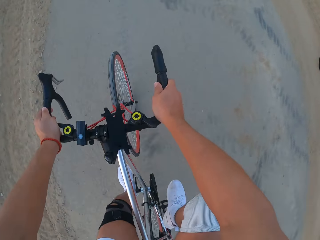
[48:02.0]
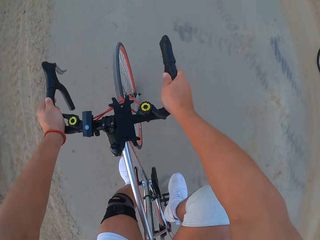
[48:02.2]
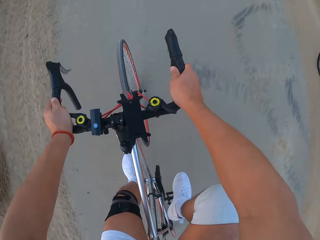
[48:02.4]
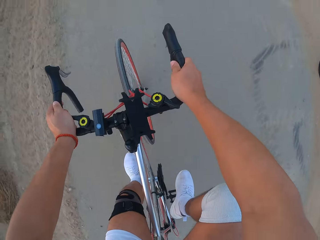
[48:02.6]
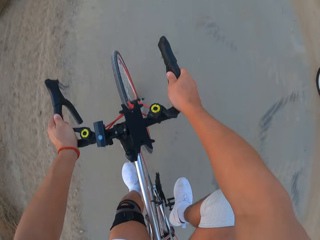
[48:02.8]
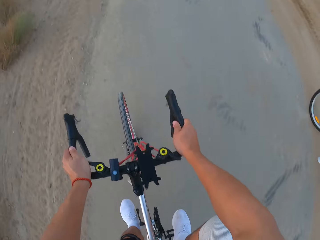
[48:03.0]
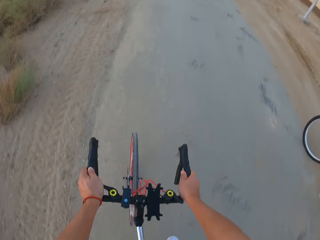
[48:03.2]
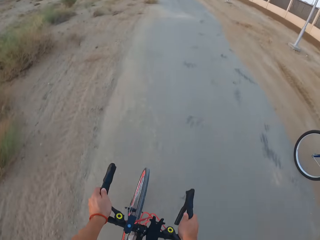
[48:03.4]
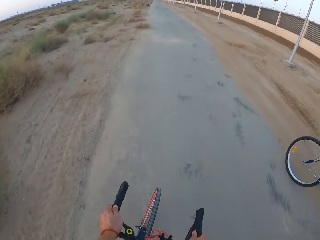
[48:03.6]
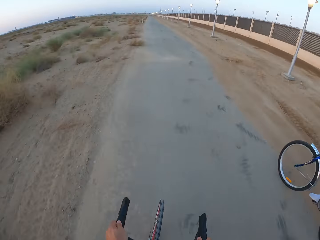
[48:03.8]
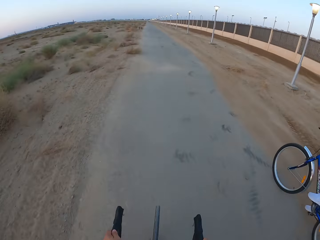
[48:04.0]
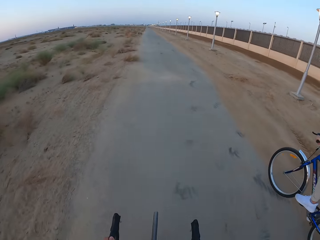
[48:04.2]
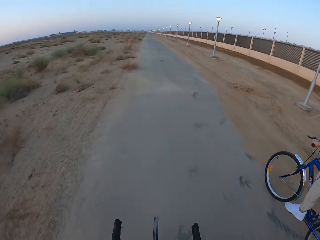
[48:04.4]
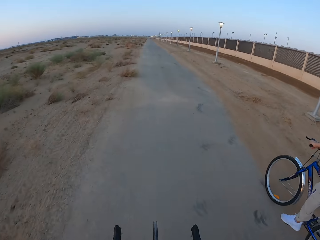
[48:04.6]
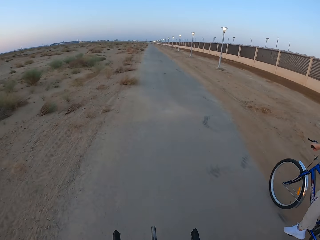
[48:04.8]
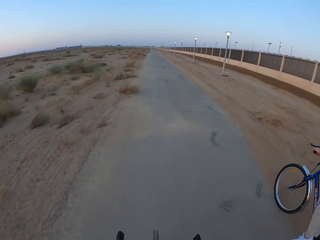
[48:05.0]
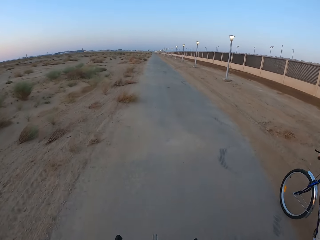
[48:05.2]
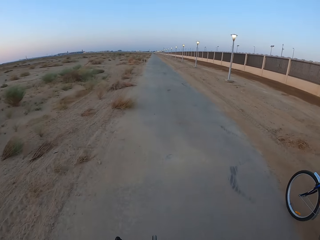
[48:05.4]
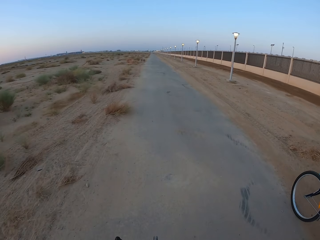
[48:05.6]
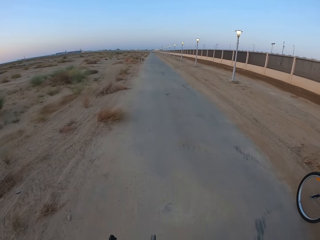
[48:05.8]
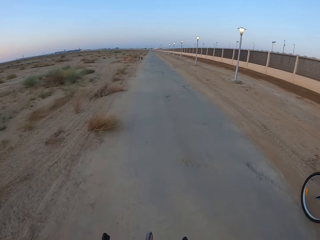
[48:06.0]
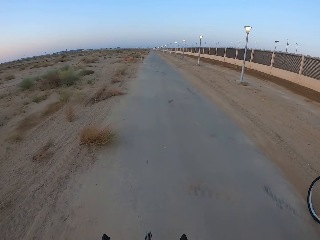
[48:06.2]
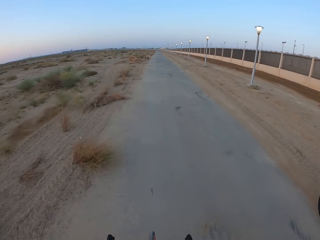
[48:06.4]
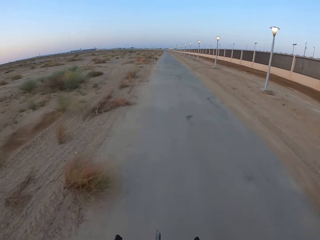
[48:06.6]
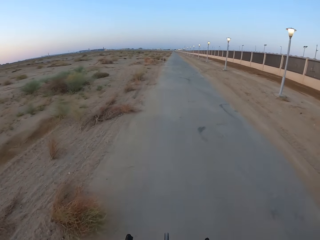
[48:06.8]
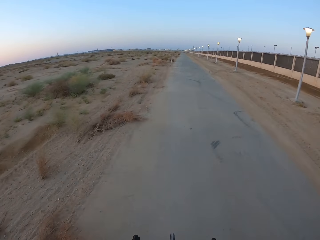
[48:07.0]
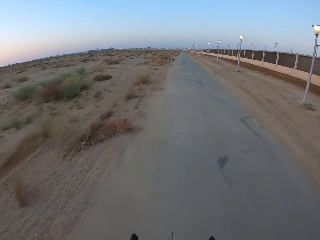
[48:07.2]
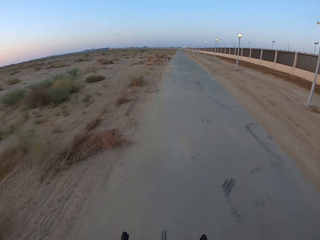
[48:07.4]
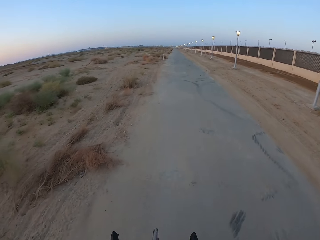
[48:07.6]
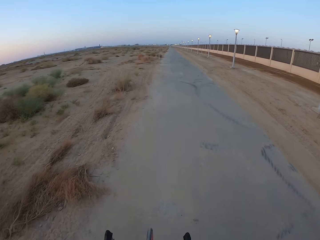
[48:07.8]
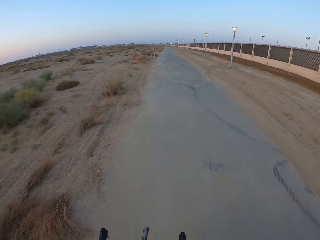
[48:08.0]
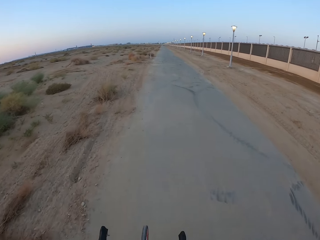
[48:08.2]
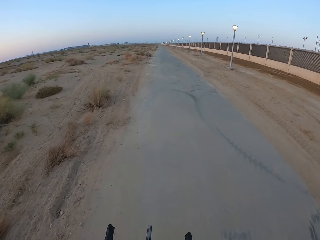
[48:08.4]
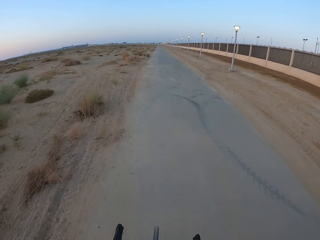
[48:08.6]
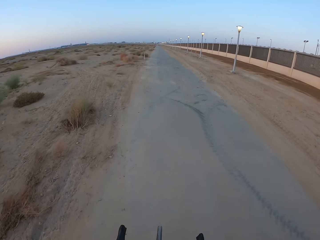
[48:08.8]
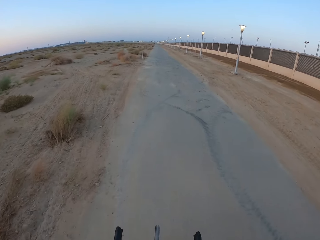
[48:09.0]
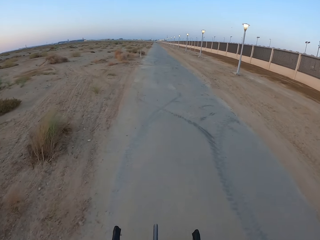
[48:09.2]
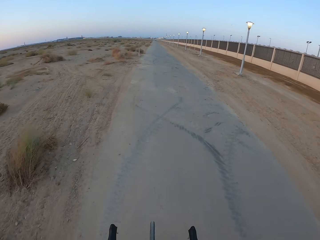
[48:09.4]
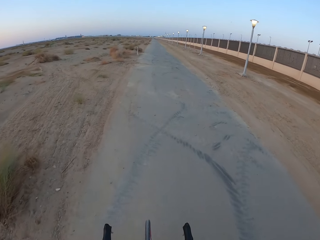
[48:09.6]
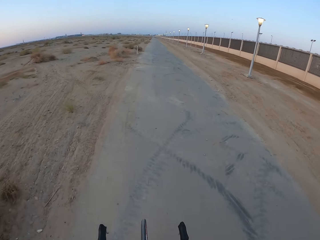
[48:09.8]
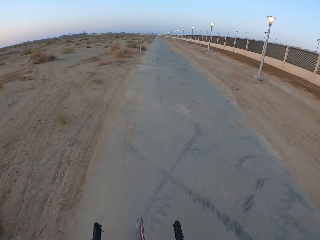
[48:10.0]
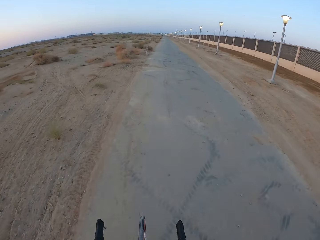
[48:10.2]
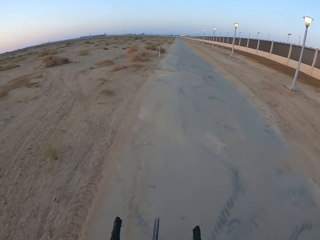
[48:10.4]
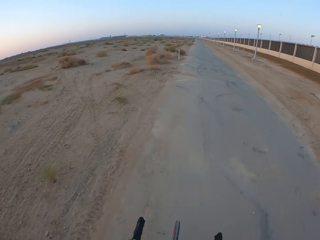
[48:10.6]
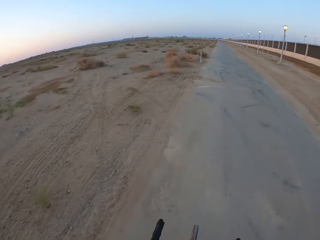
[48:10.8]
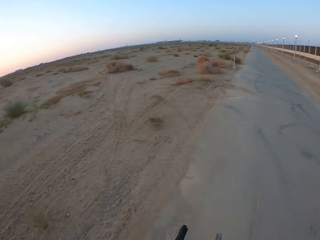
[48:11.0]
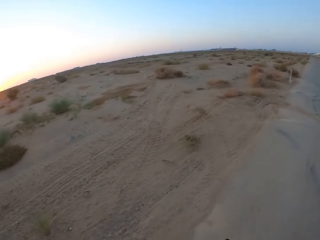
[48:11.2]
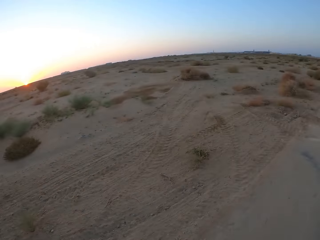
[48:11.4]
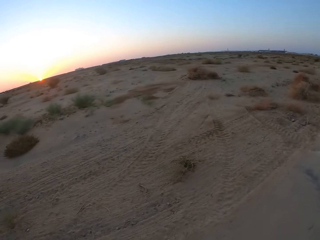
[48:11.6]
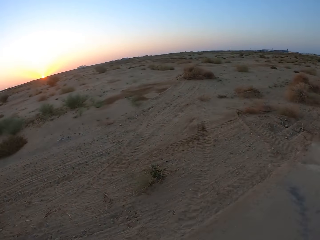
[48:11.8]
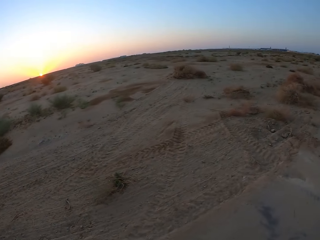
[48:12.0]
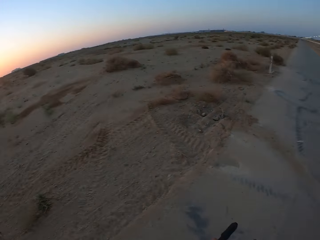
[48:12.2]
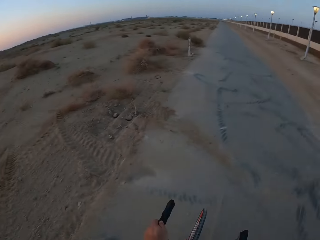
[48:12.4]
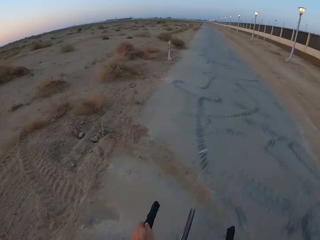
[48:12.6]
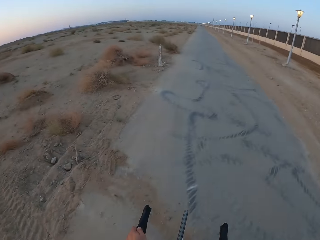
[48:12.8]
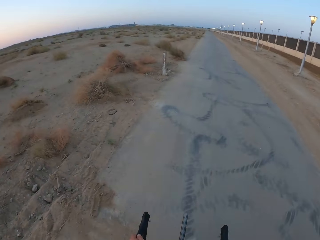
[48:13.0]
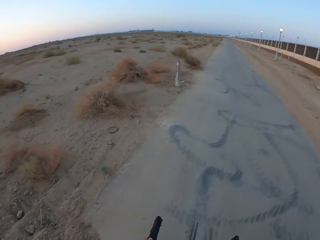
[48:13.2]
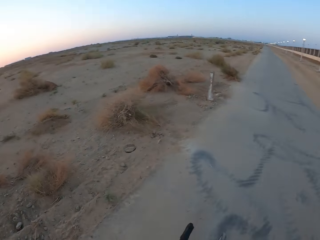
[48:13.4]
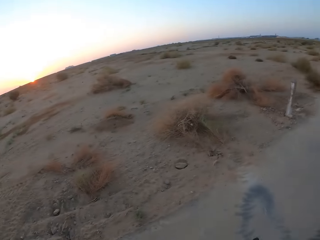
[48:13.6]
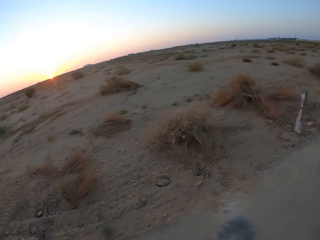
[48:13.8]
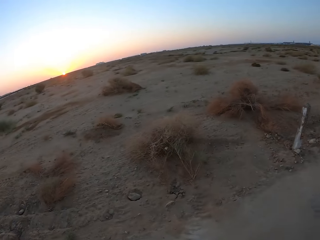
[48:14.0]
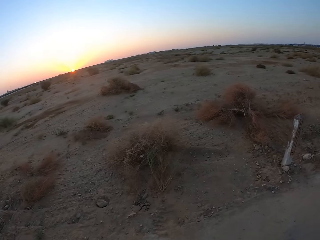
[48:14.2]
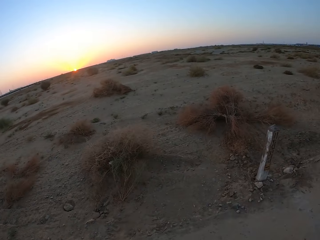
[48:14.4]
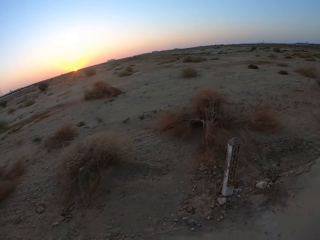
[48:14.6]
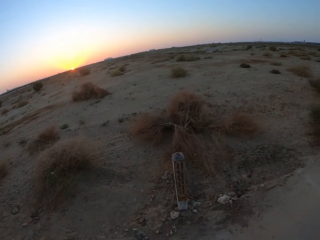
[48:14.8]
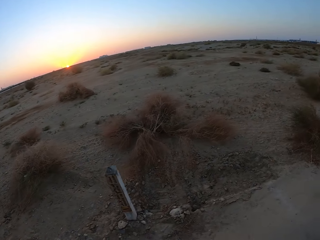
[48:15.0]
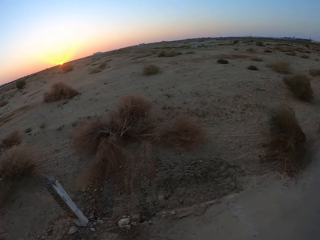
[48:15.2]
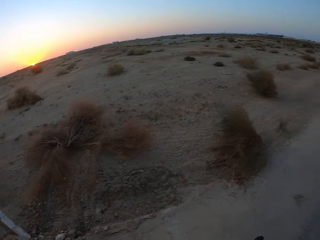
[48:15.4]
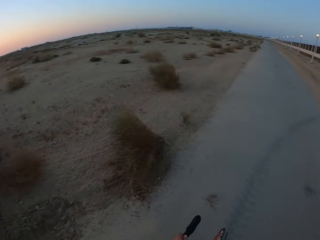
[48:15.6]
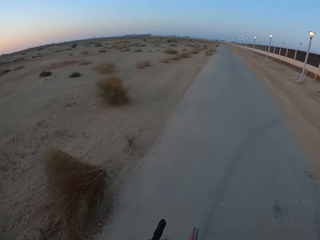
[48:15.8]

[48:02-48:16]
A man rides the bicycle. The camera wearer rides the bicycle. They look around. They ride the bicycle.

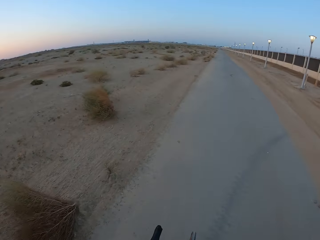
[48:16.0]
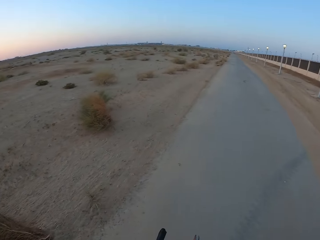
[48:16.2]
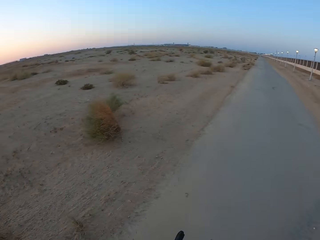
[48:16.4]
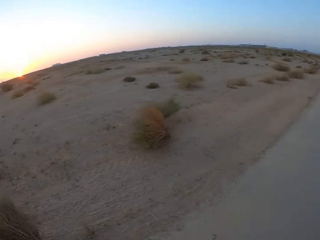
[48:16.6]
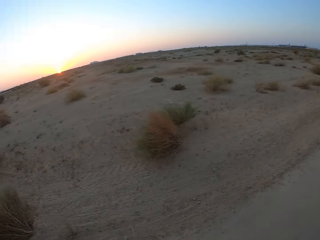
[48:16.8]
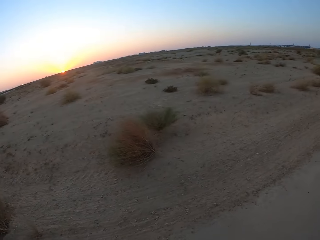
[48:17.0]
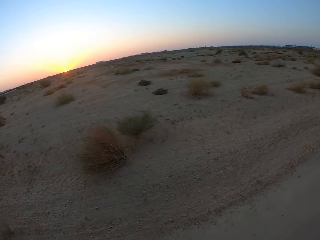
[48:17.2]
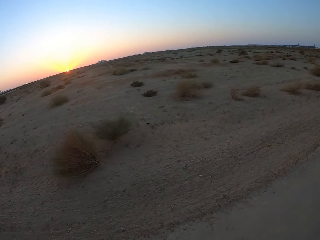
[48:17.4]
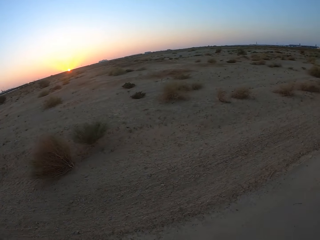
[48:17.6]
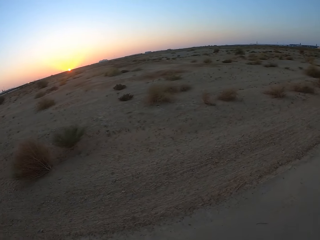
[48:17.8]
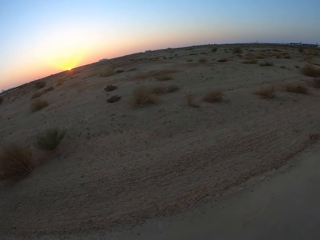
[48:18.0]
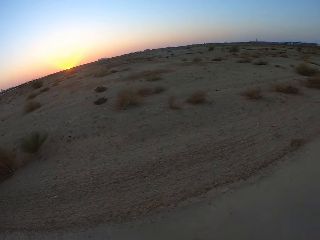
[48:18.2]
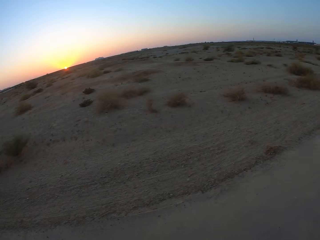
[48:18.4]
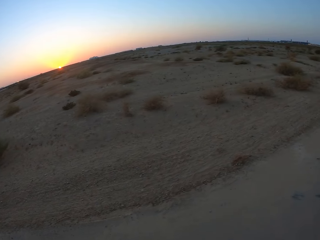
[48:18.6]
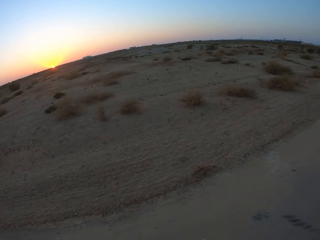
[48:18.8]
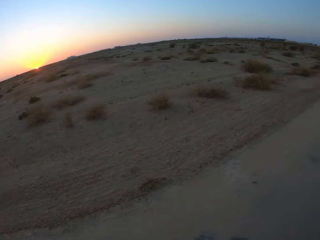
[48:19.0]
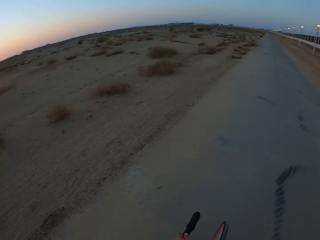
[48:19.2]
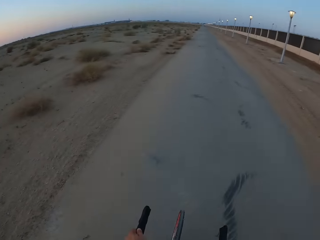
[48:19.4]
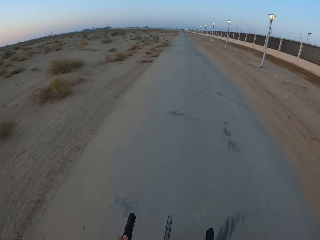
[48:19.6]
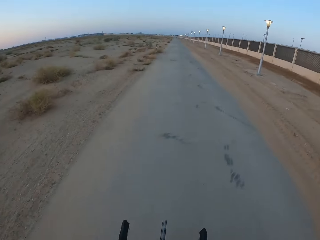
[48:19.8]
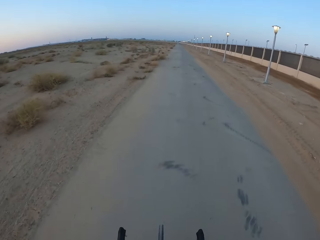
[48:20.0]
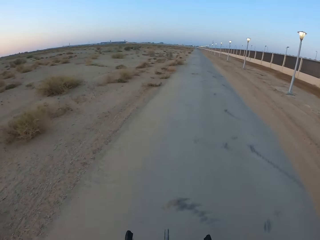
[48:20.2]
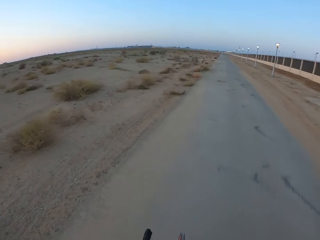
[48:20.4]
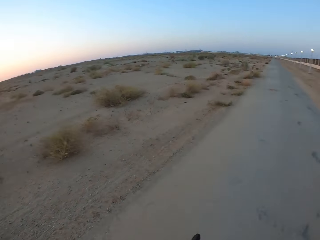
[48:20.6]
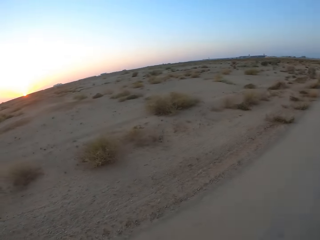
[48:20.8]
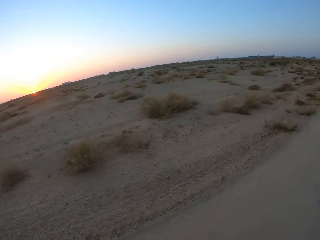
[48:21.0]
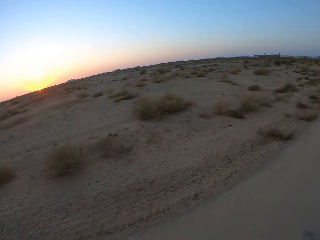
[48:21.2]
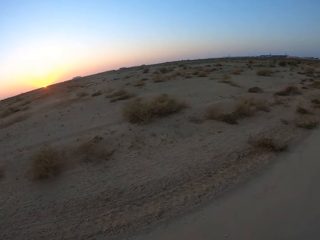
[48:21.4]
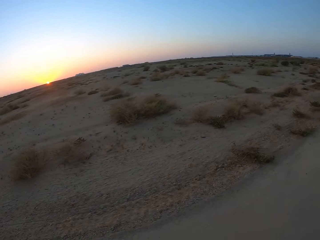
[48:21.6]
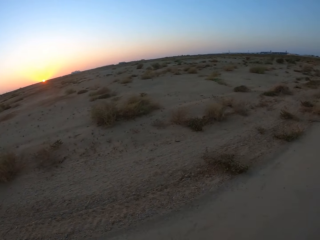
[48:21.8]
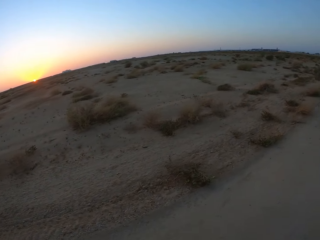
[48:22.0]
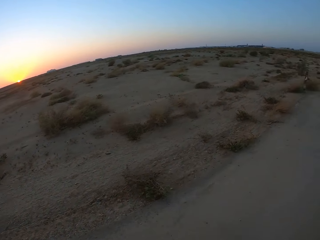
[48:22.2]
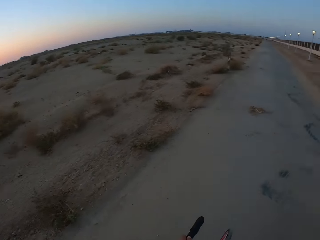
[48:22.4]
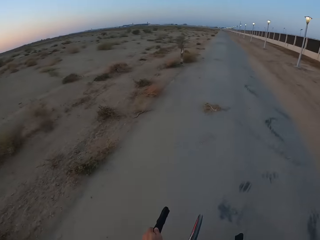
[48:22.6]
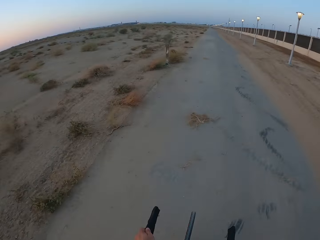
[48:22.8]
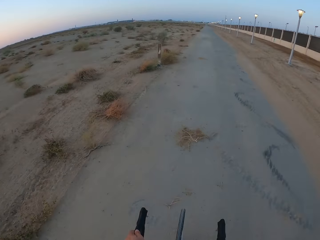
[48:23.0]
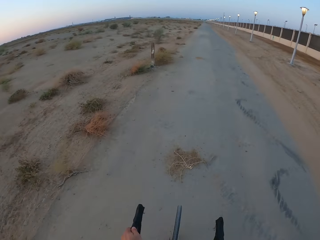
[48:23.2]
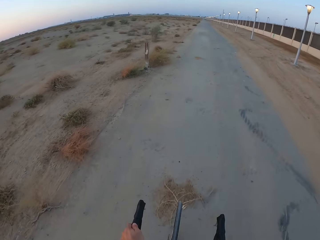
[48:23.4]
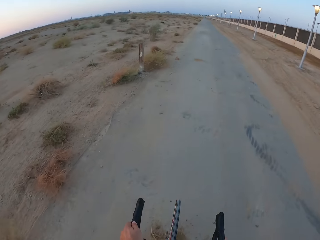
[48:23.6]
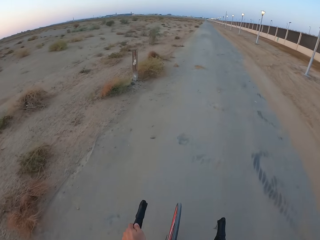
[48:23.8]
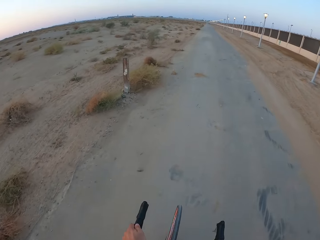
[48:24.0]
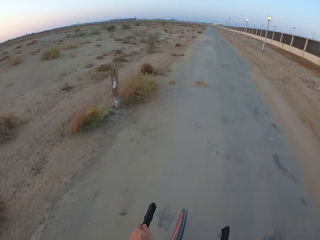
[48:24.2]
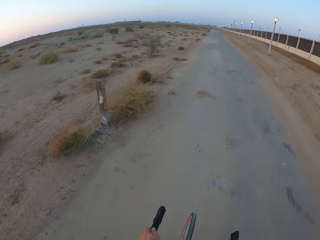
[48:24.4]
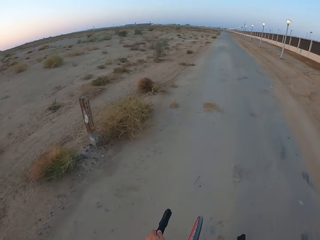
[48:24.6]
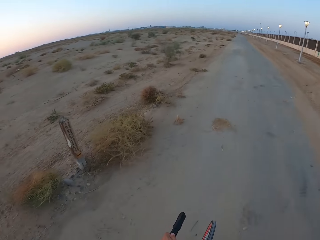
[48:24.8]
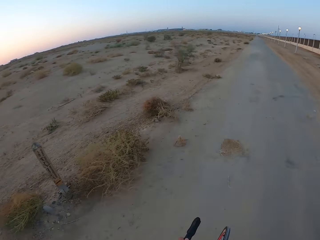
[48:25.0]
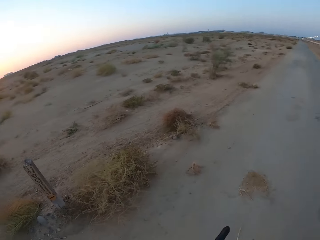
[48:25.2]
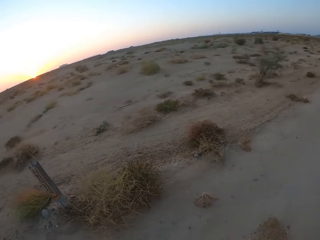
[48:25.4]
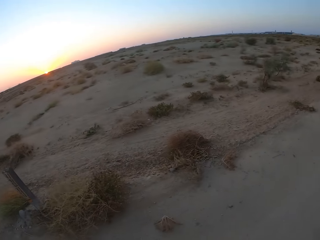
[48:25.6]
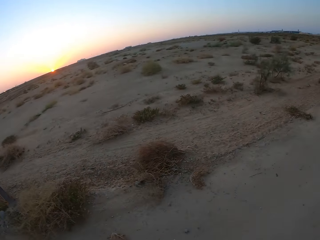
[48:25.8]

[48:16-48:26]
The camera wearer looks around. They ride the bicycle. They look around. They ride the bicycle.
